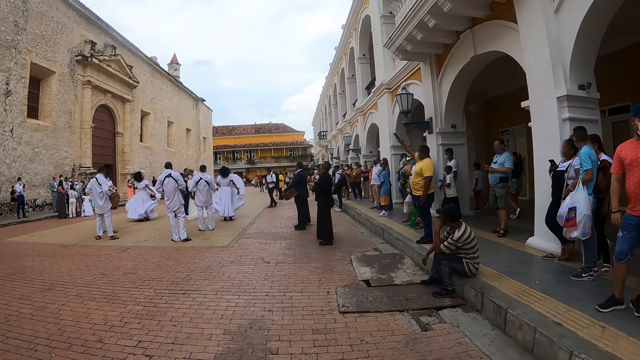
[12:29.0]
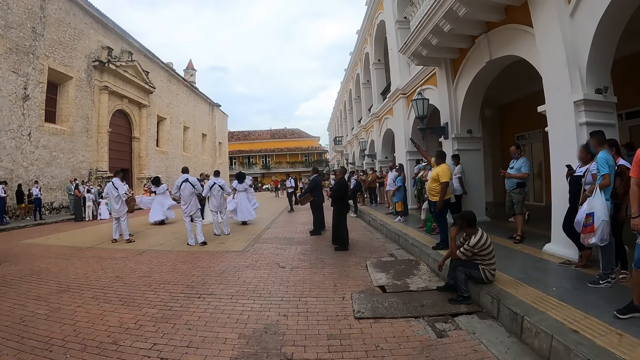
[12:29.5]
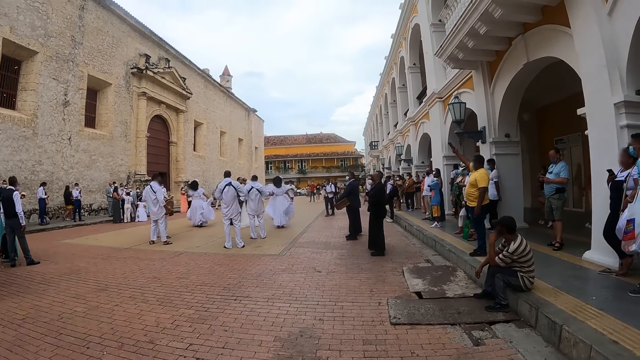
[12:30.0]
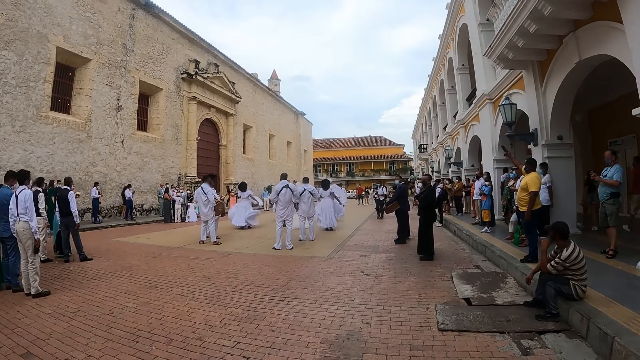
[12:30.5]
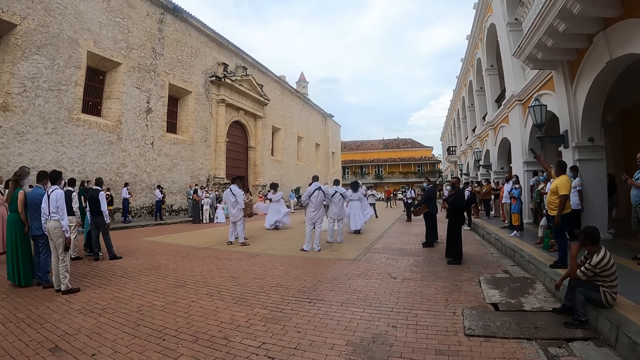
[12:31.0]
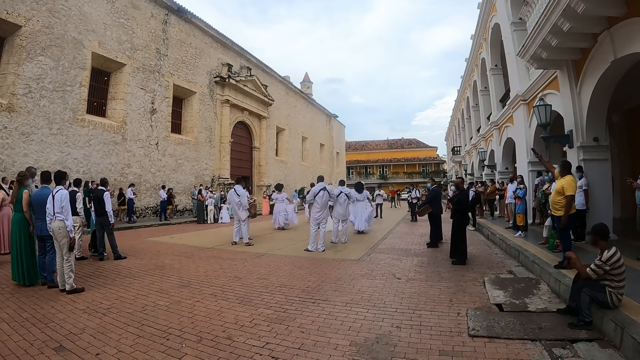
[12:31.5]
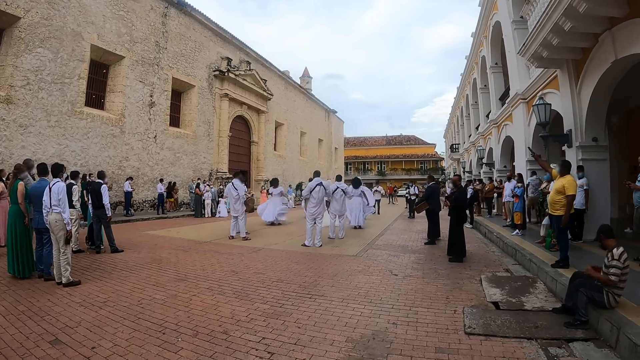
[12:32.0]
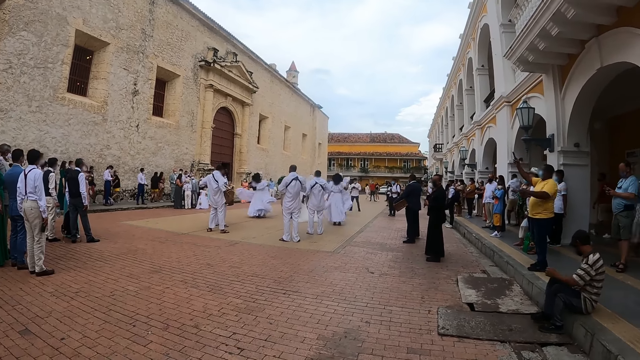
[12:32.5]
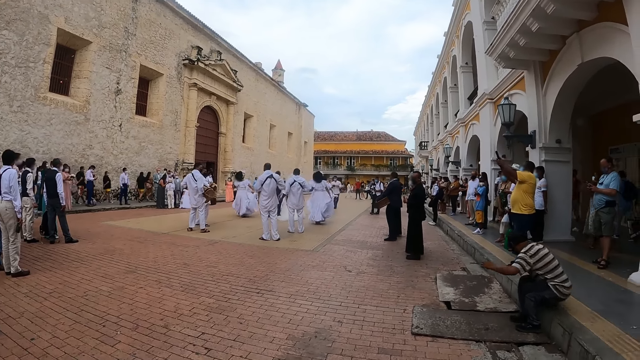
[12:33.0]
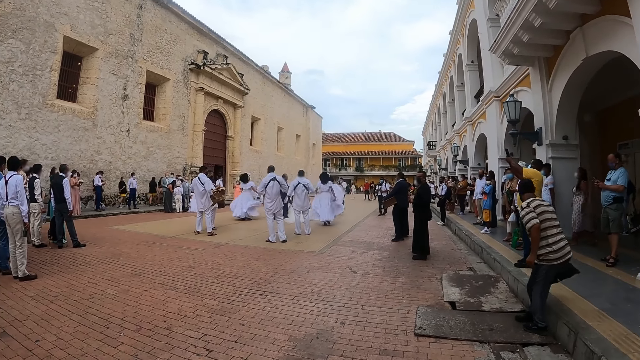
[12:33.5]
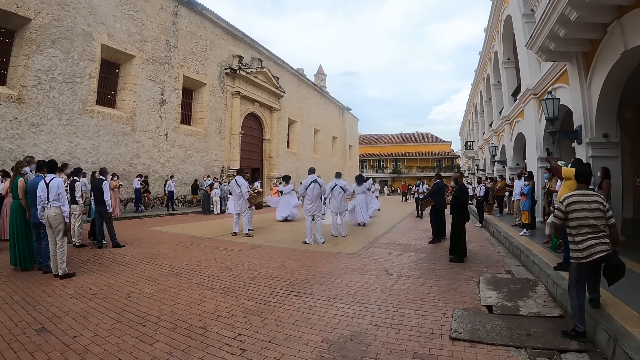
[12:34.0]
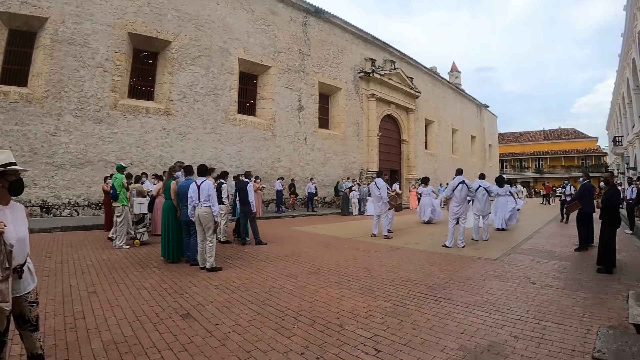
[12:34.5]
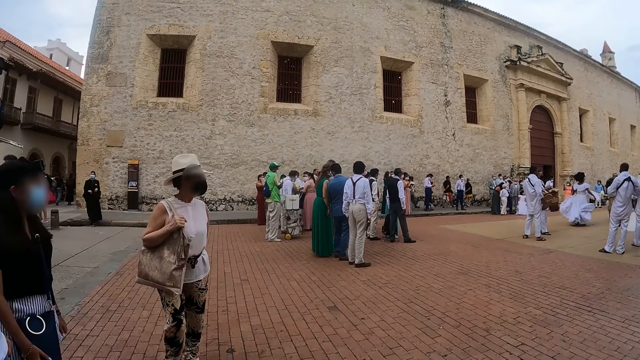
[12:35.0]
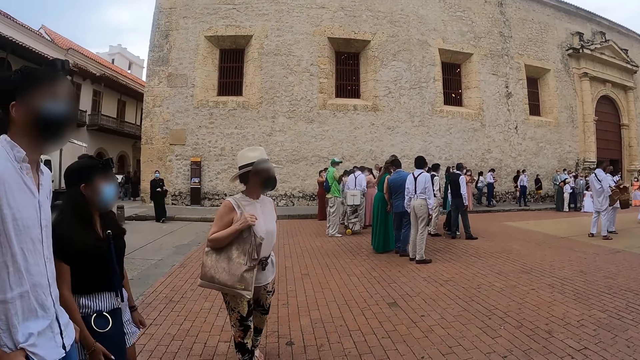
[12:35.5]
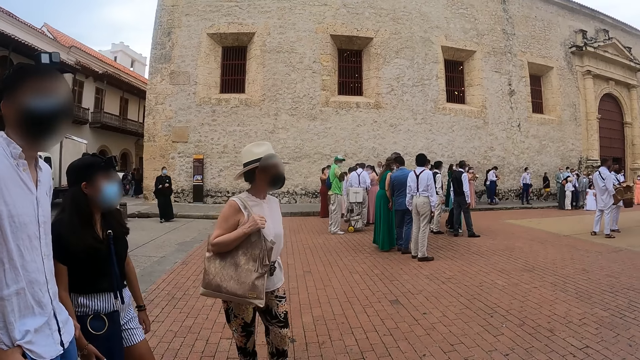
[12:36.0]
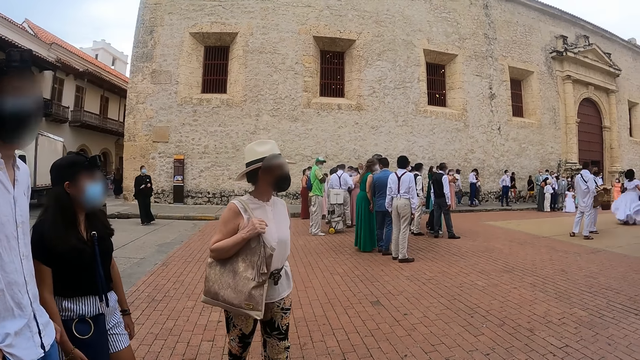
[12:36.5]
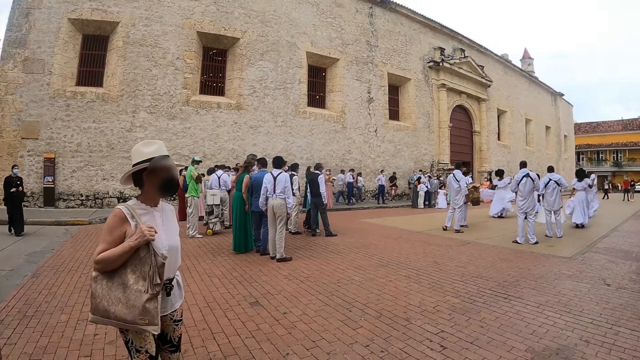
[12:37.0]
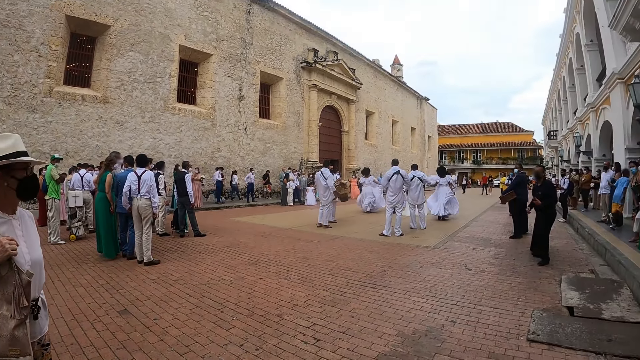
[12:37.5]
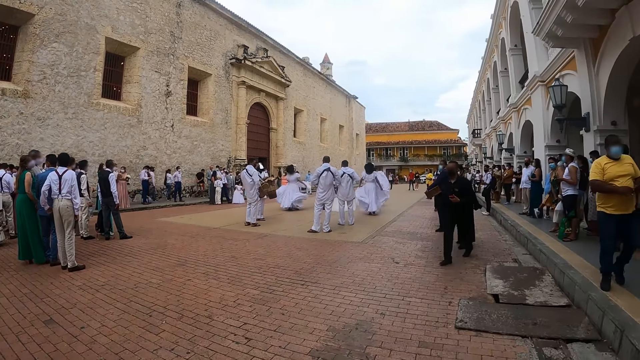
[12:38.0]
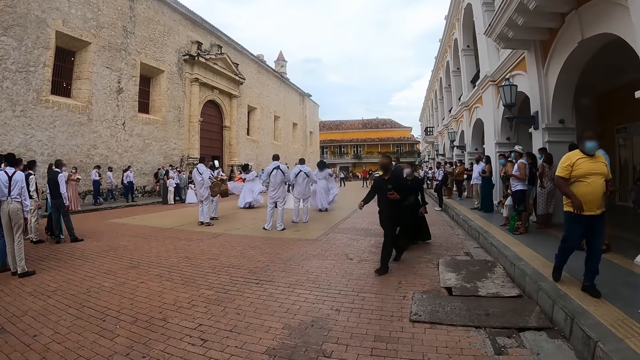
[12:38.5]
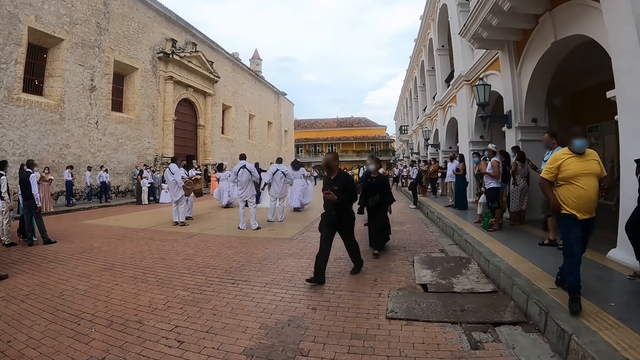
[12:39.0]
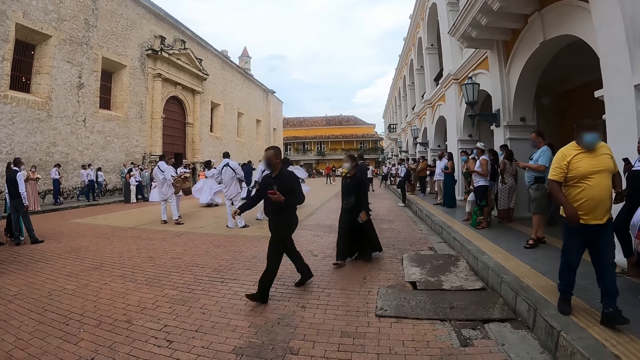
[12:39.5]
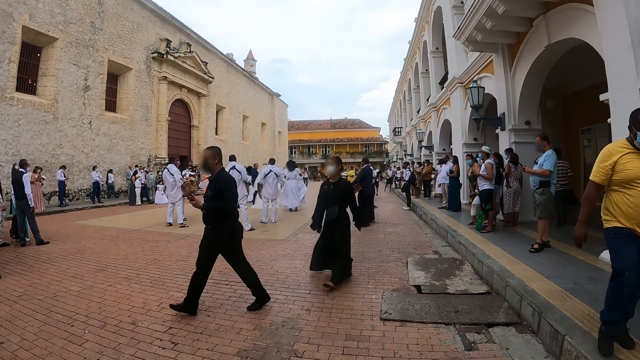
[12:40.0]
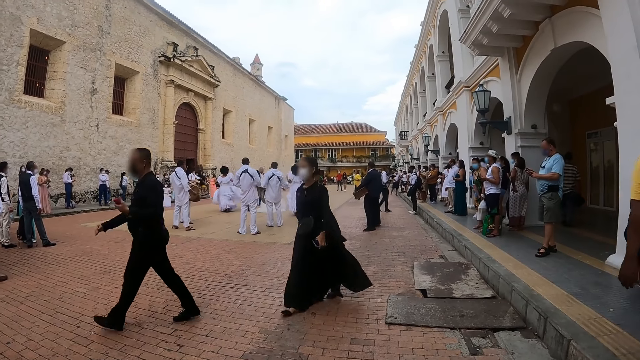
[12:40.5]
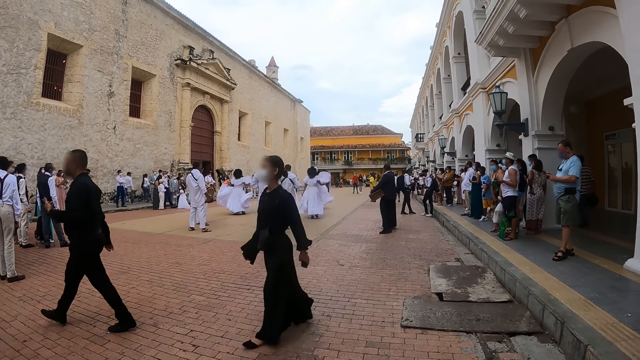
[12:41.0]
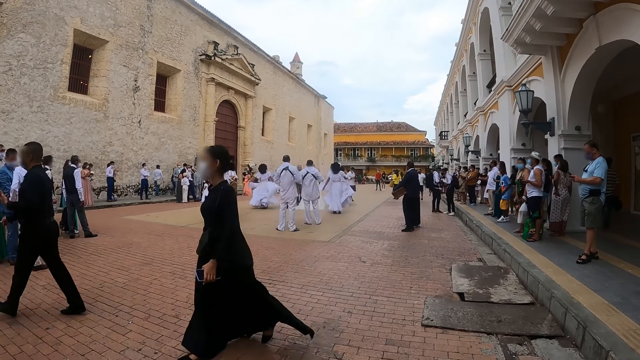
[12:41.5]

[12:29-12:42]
The camera wearer stares at a man. They stare at a crowd.

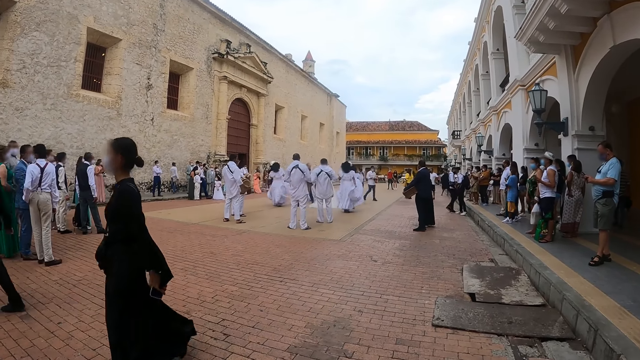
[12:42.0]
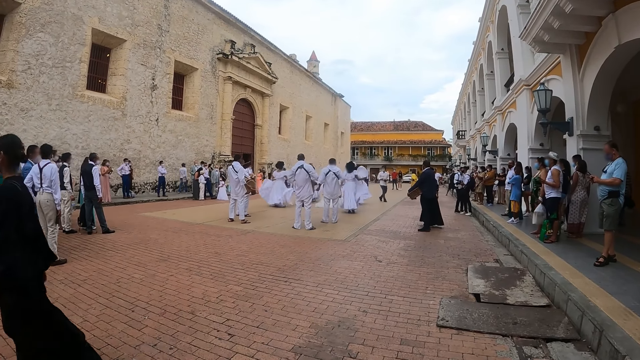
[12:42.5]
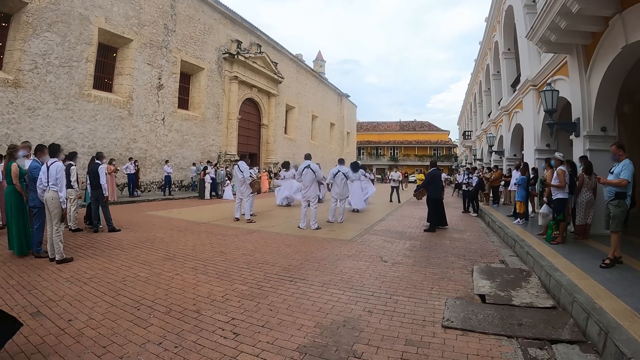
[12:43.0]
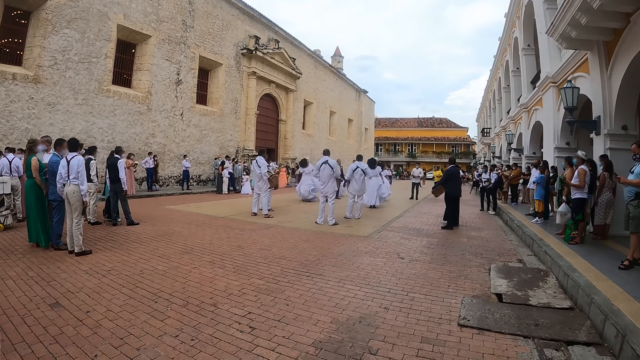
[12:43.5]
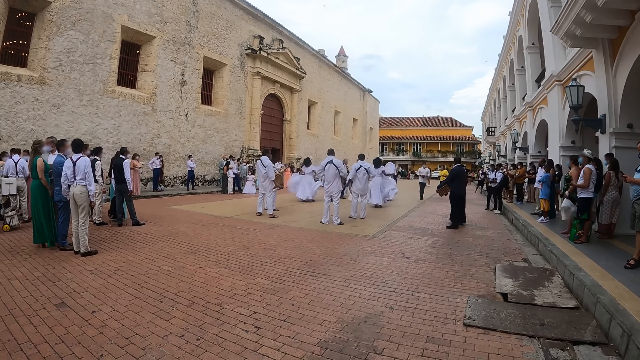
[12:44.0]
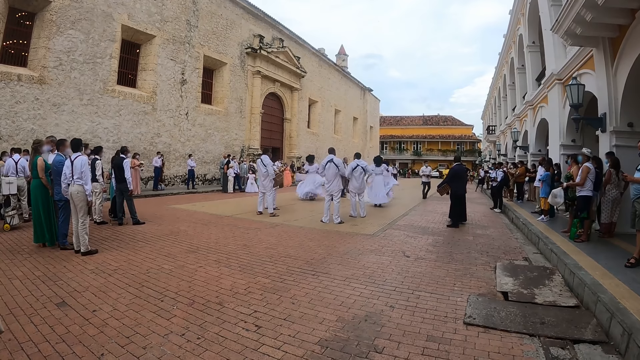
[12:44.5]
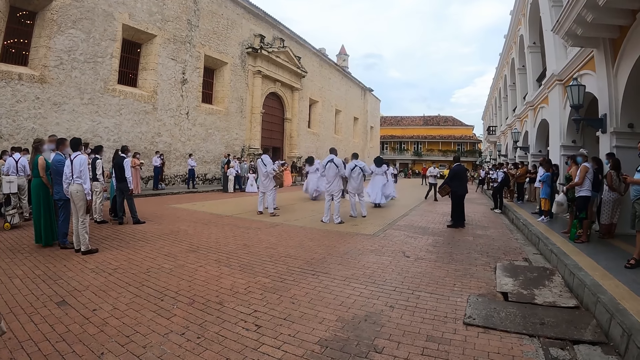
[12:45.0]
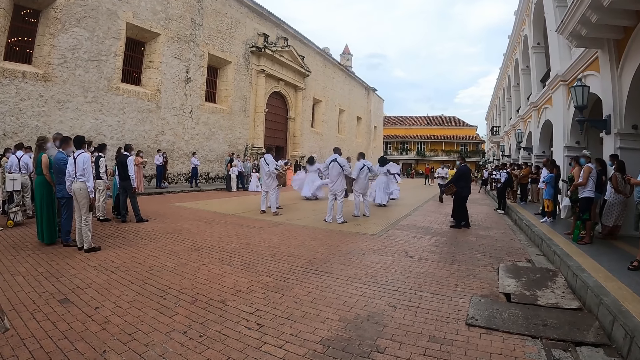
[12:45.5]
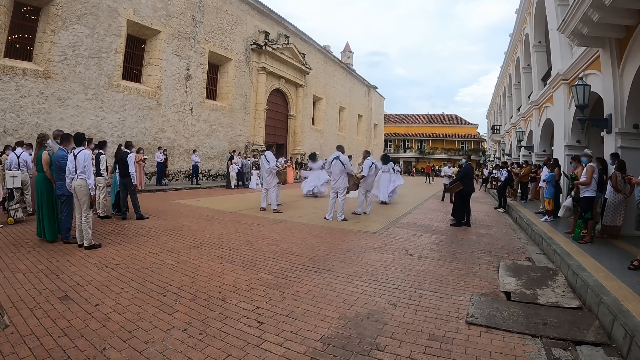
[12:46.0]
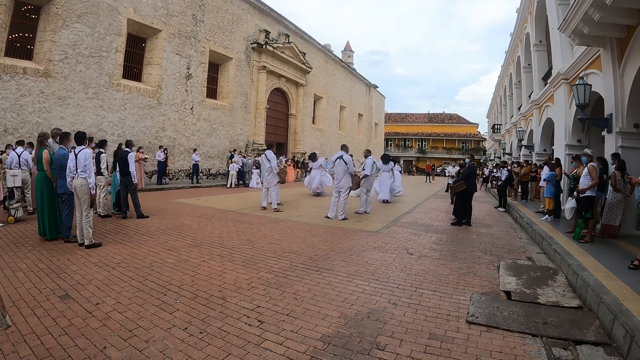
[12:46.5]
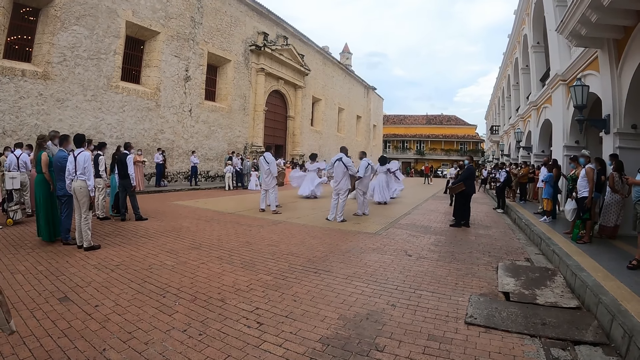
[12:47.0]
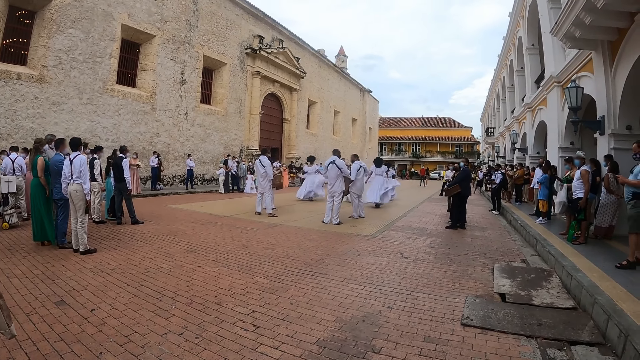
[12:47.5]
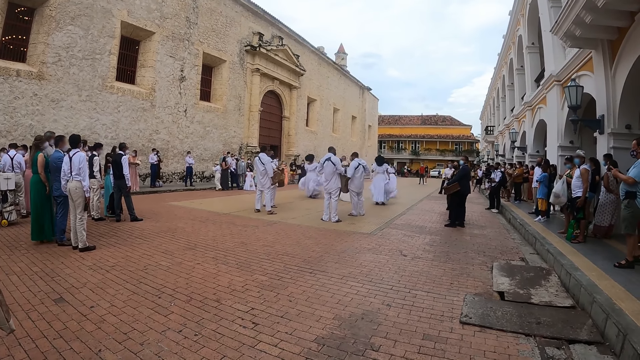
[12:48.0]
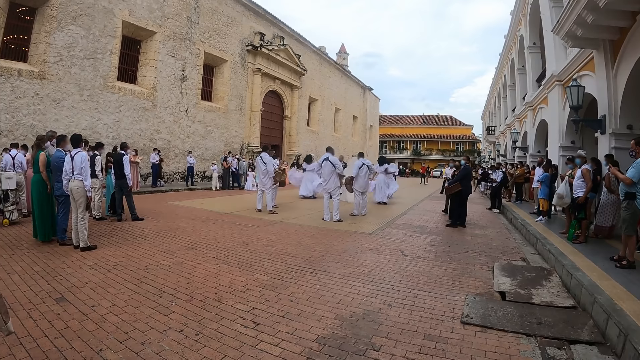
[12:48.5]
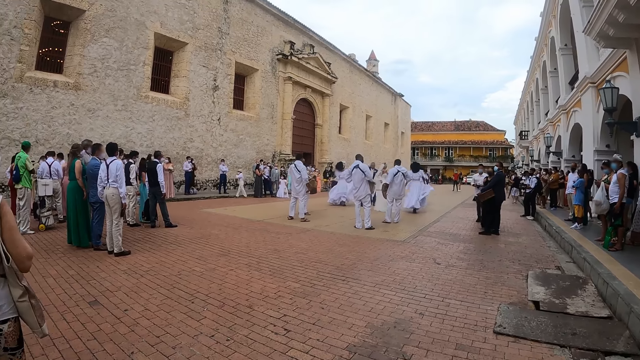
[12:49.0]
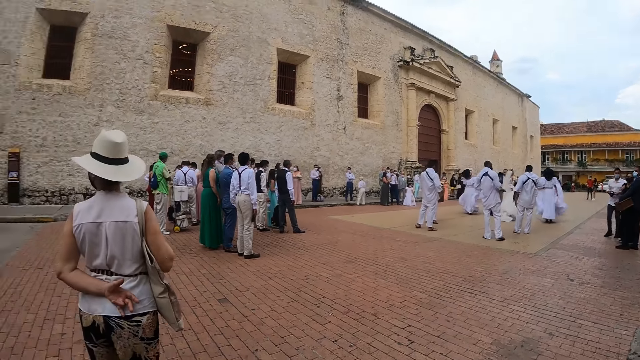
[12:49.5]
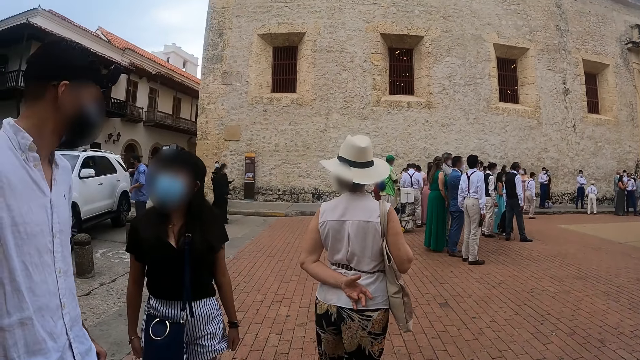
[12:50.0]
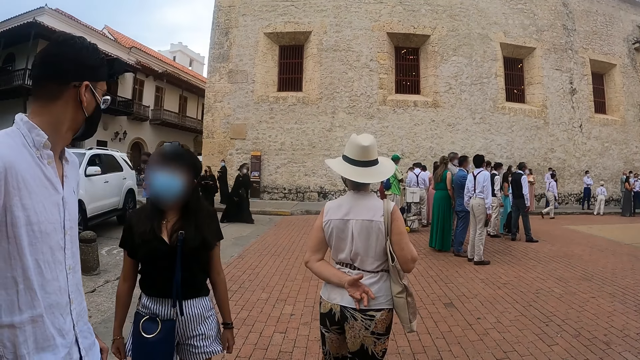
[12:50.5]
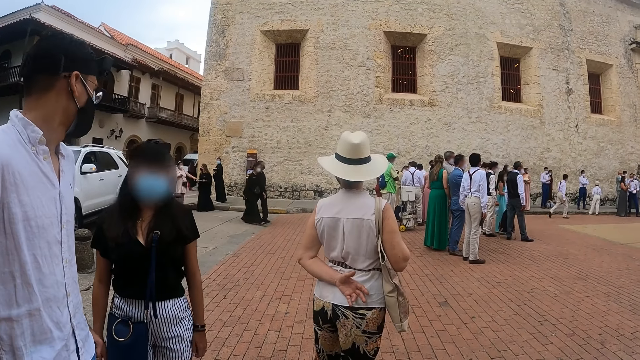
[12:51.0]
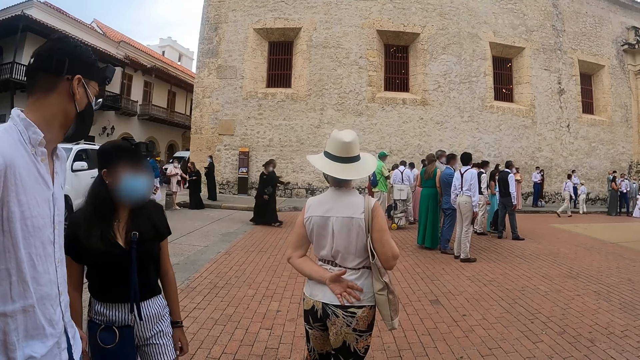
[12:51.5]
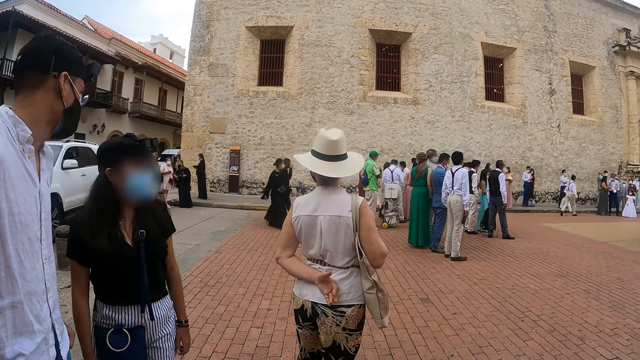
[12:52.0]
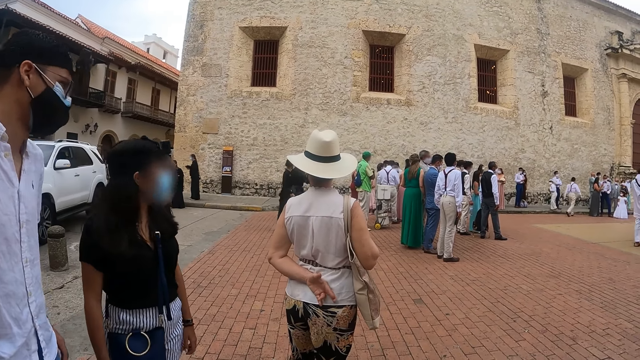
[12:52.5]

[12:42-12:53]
The camera wearer stares at a man. The man interacts with a lady.
